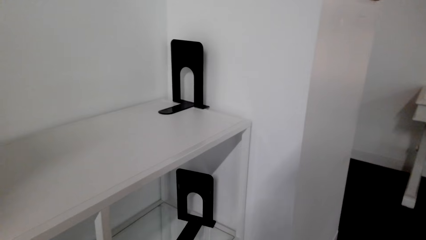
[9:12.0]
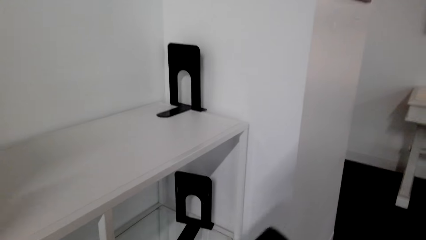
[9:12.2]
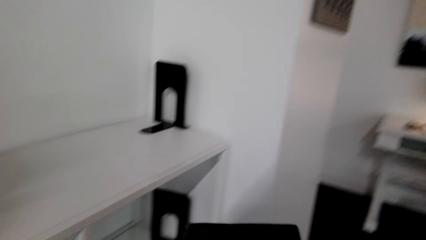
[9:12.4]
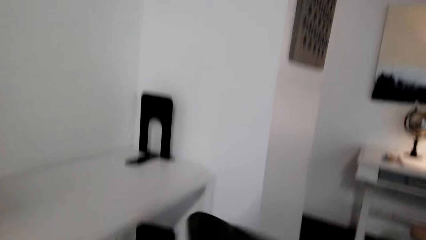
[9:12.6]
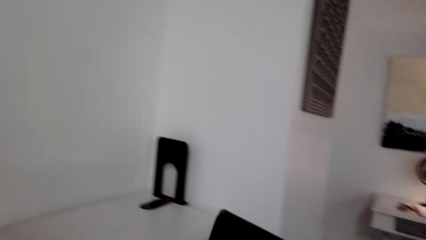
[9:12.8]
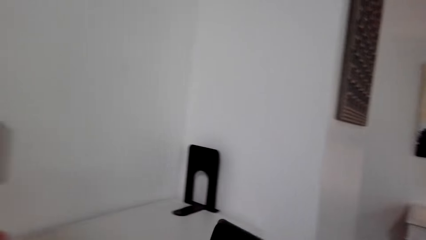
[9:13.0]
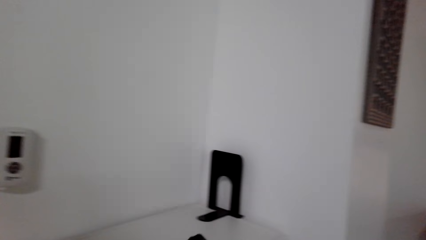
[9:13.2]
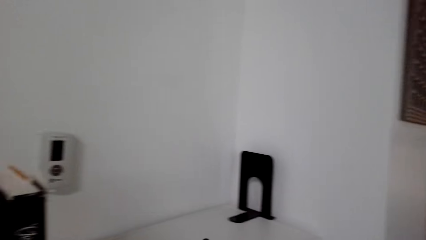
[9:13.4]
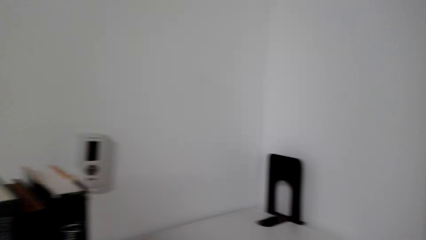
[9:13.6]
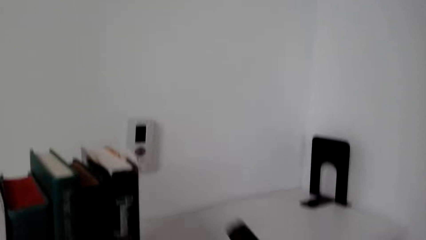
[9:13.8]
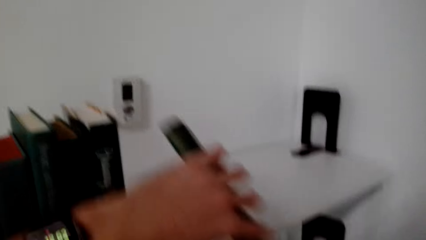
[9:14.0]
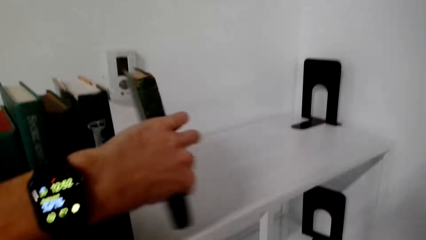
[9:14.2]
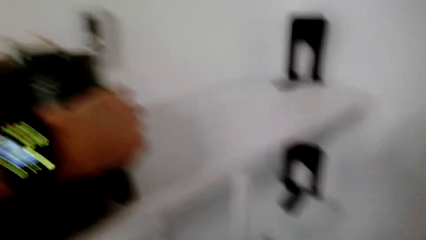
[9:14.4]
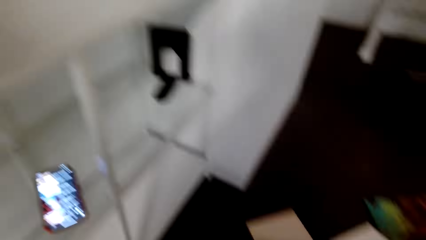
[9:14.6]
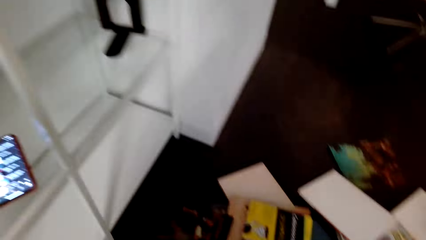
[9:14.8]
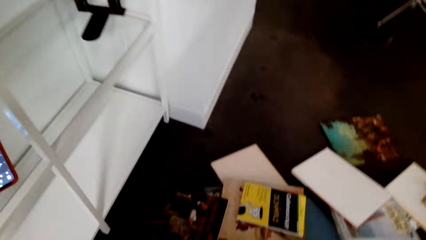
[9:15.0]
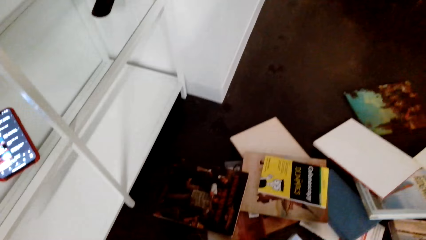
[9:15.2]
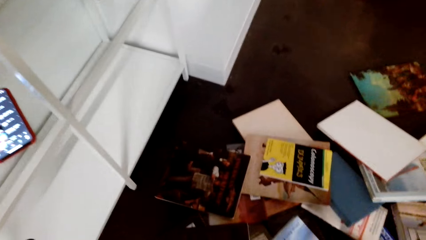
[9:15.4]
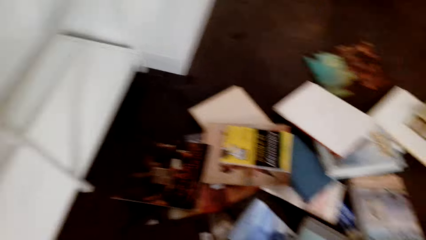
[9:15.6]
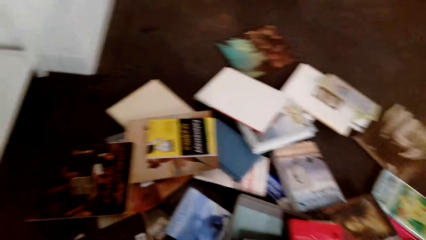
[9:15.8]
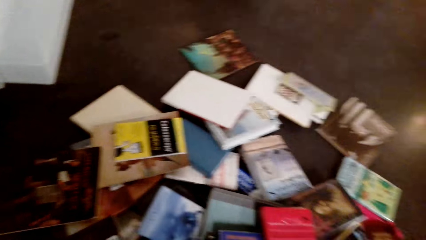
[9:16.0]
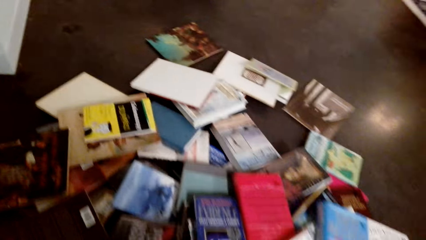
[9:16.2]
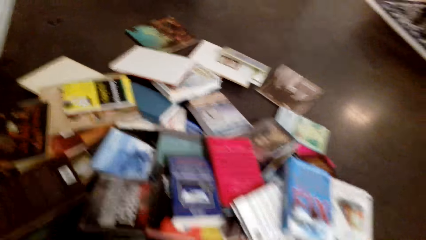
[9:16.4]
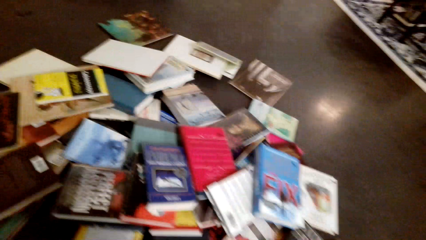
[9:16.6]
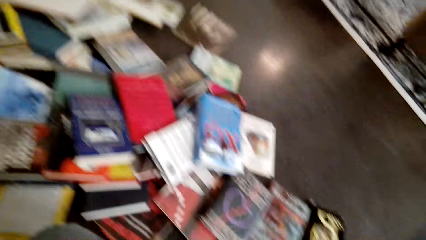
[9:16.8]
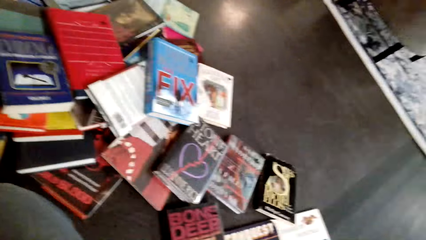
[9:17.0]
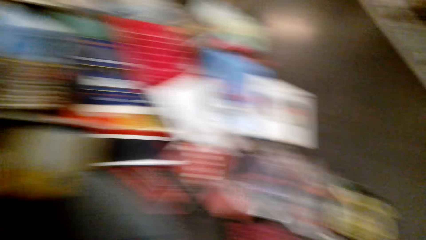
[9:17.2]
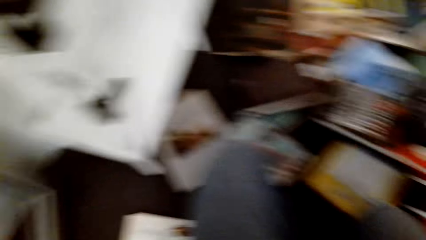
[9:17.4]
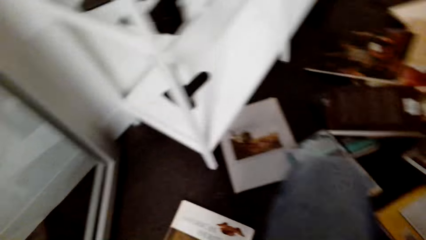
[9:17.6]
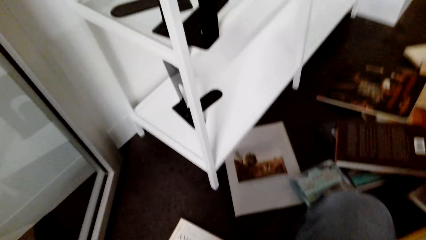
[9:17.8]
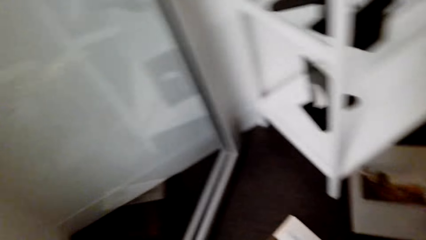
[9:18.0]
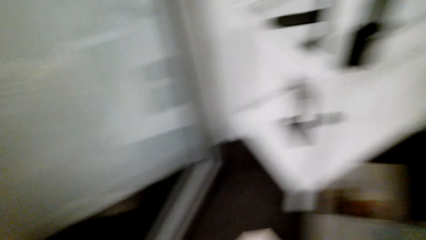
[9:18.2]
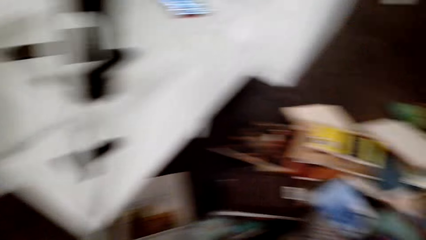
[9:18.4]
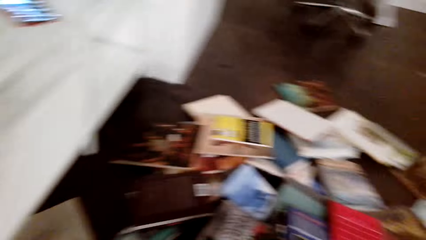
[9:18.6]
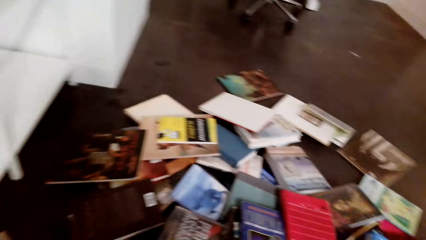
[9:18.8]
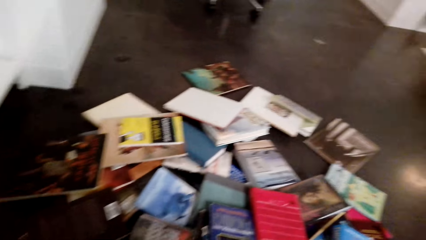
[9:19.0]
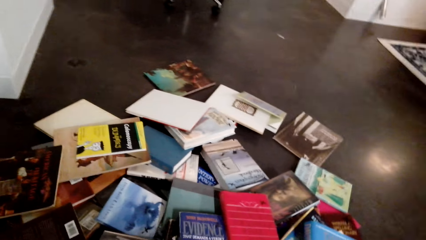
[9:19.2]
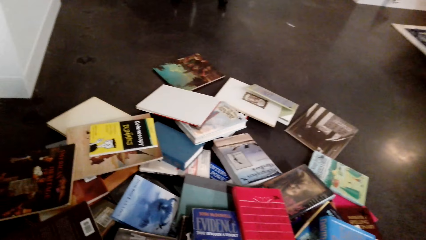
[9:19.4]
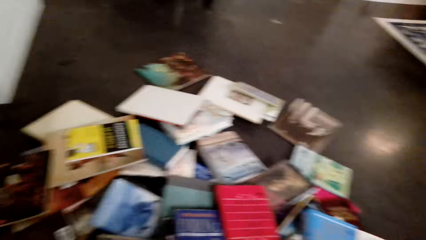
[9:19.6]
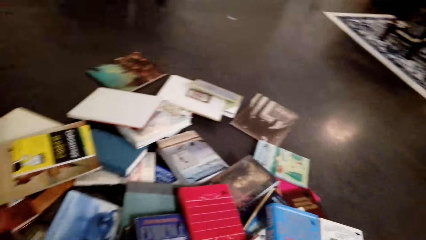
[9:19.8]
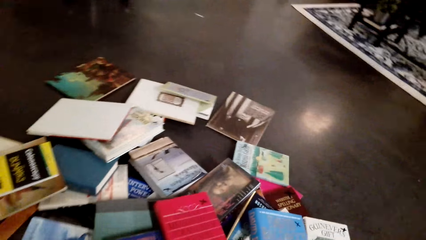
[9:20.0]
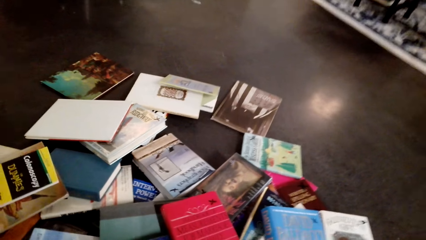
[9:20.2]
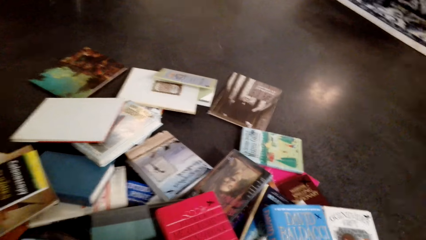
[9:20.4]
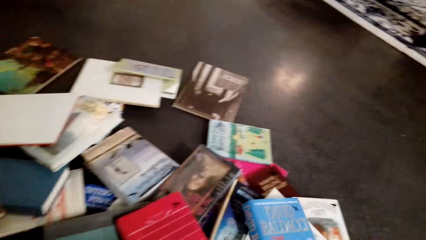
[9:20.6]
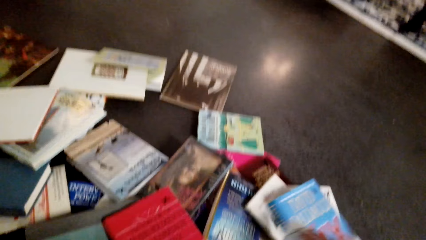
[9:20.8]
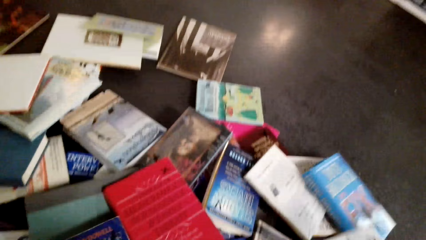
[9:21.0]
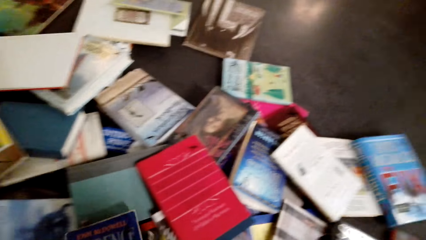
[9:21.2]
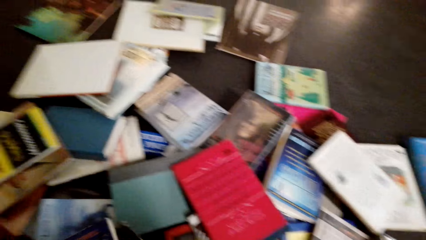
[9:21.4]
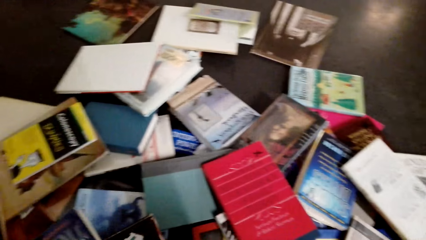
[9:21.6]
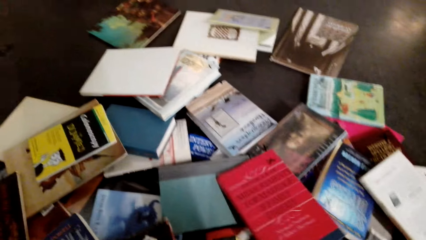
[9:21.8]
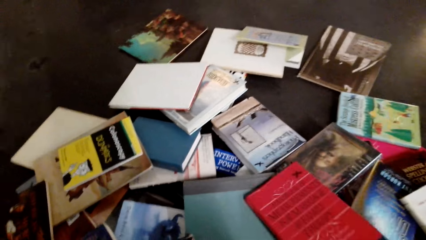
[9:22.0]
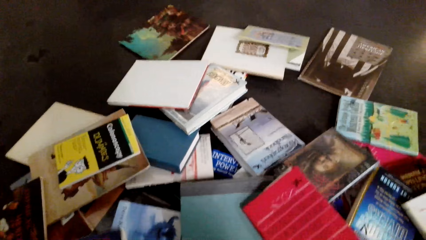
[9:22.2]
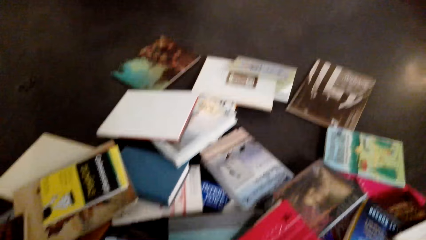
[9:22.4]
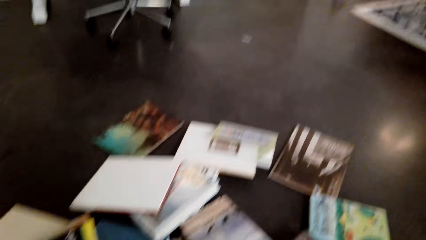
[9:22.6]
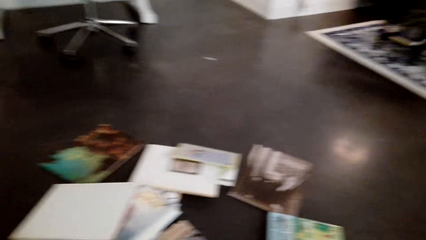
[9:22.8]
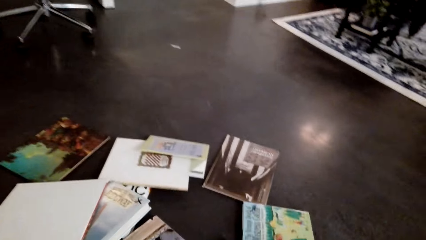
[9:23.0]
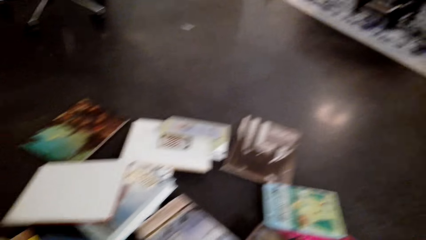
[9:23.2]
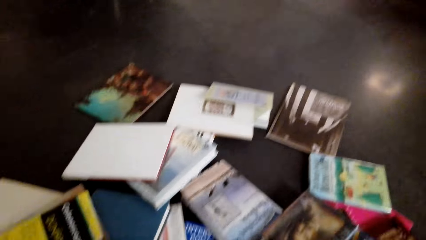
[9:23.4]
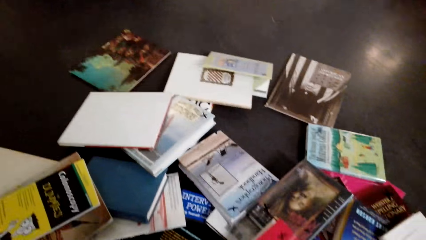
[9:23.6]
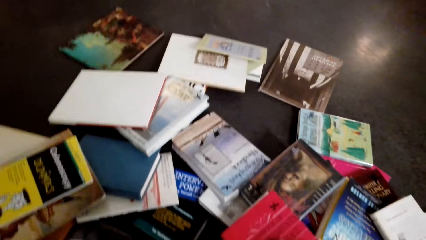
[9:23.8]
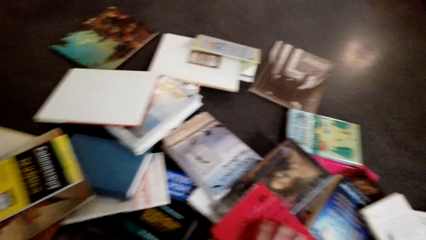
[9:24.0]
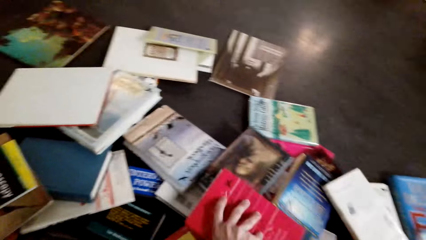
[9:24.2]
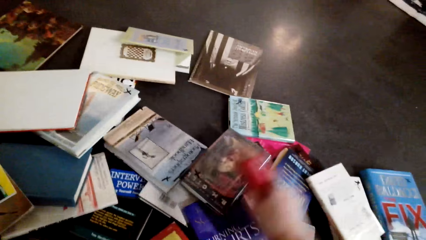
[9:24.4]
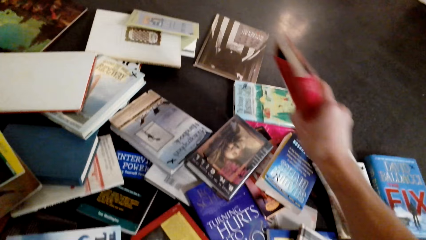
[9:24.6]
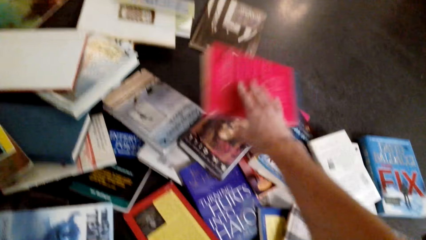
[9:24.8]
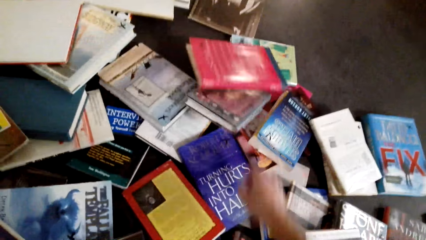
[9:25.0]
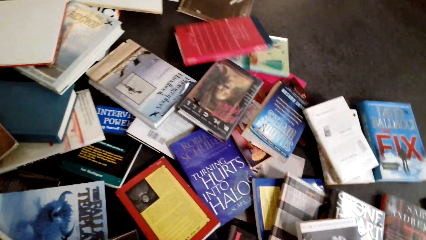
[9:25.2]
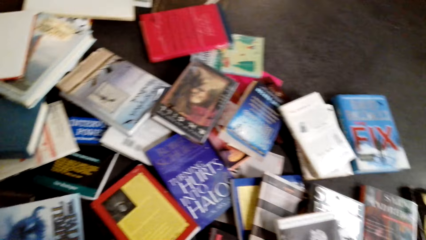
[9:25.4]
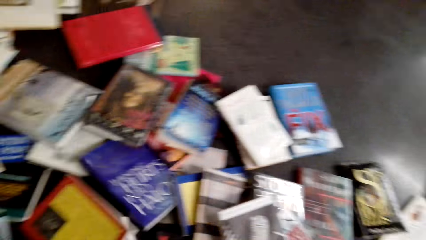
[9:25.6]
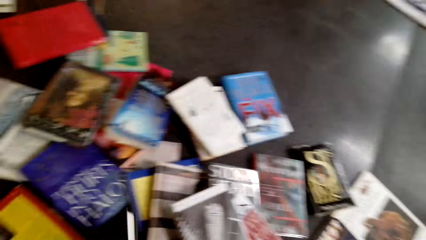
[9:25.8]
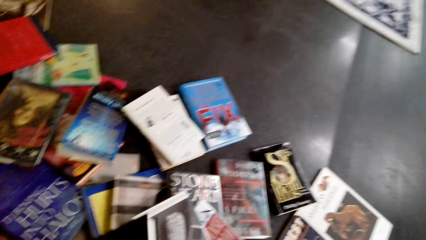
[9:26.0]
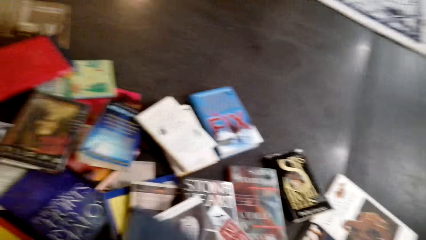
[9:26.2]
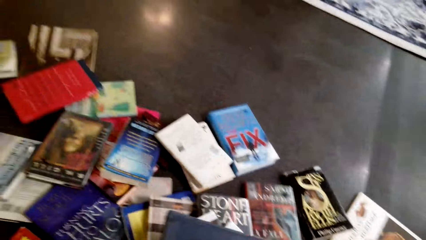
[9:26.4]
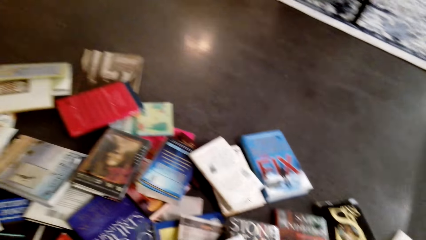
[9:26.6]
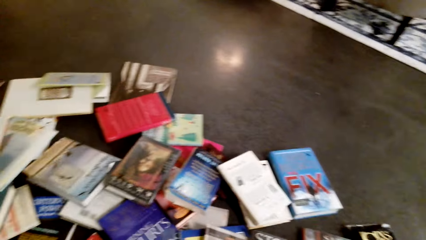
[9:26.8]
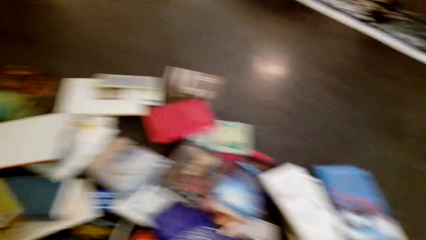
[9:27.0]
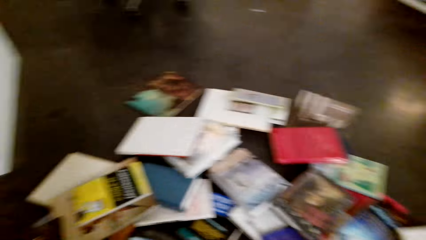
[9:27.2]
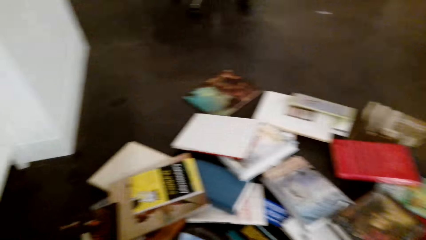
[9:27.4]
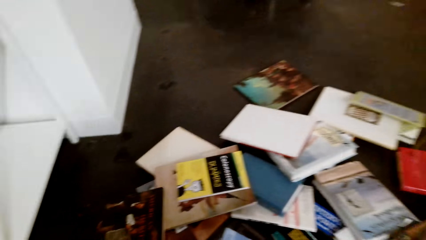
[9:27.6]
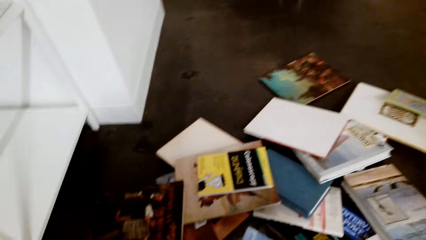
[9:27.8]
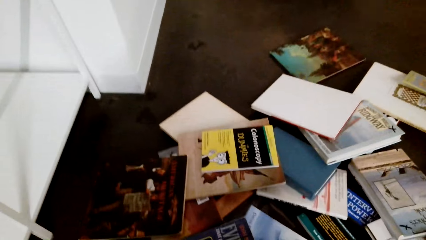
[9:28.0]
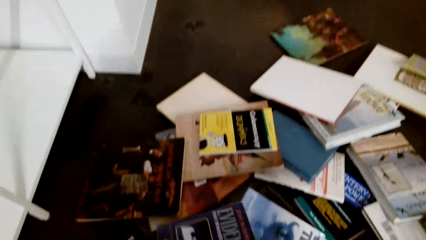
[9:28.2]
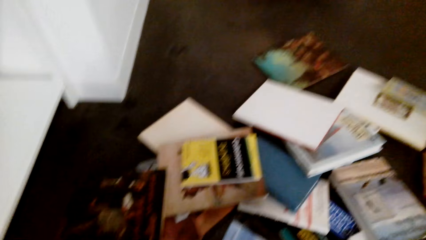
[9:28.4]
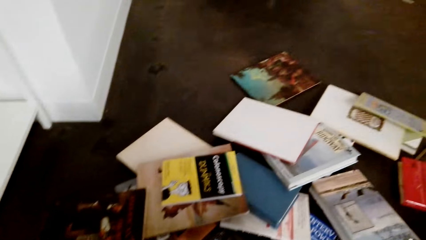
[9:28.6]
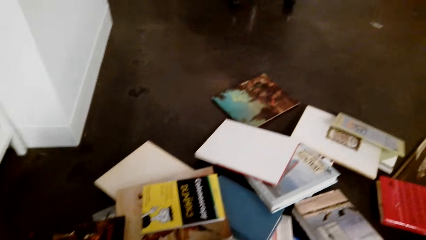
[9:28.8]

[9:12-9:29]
The camera wearer puts the book on the book holder. They put the book on the shelf. They stare at the books. They move the book. They select the books on the floor. They move the red book aside.
